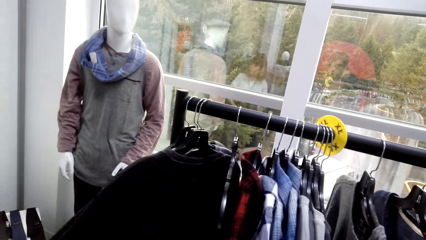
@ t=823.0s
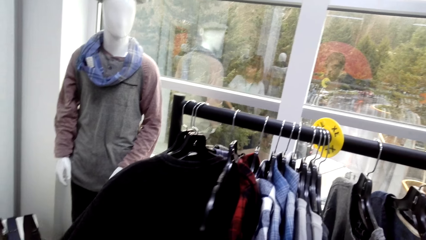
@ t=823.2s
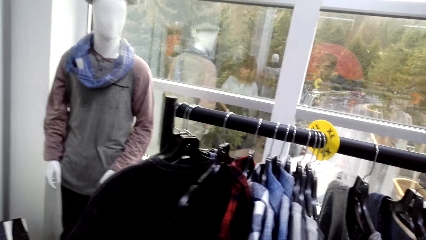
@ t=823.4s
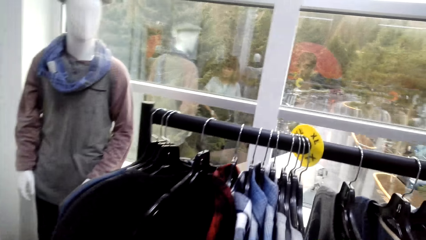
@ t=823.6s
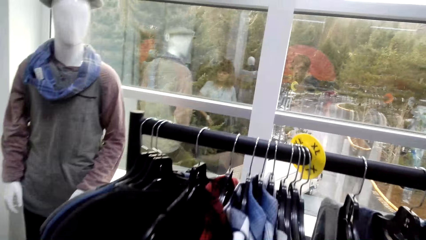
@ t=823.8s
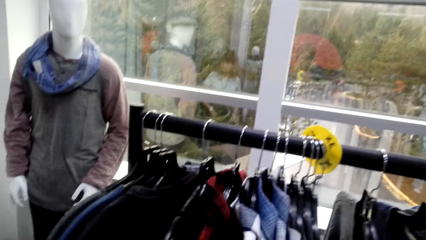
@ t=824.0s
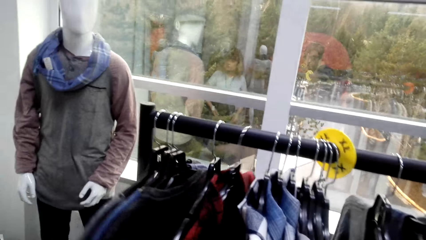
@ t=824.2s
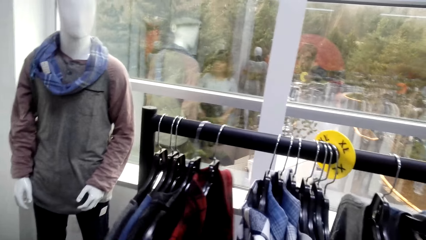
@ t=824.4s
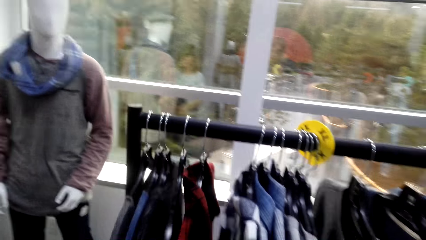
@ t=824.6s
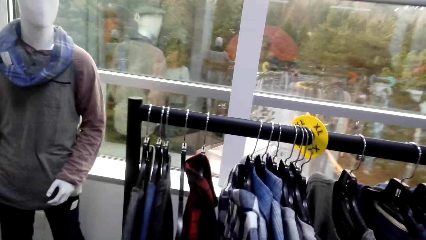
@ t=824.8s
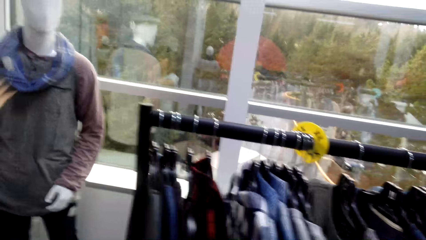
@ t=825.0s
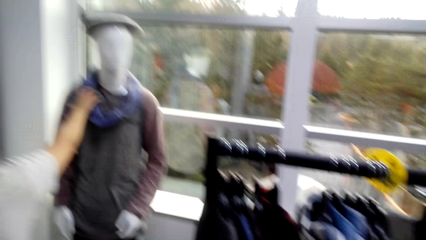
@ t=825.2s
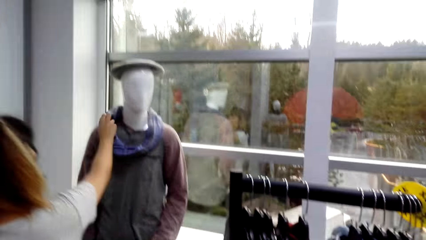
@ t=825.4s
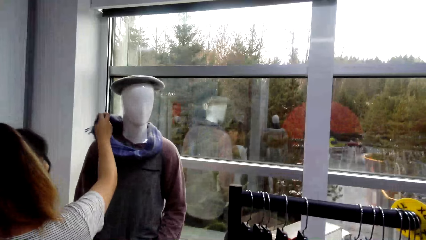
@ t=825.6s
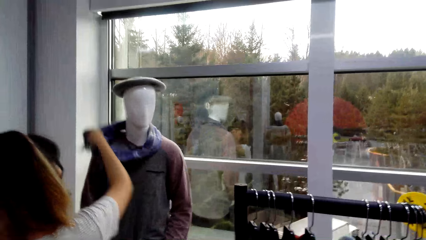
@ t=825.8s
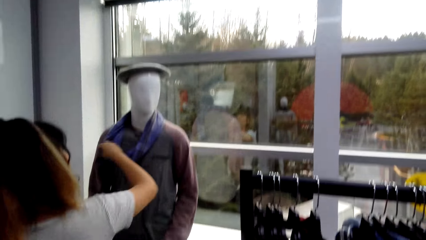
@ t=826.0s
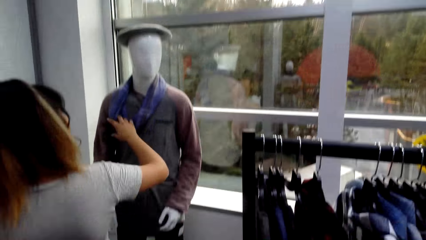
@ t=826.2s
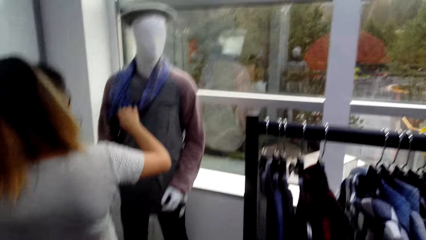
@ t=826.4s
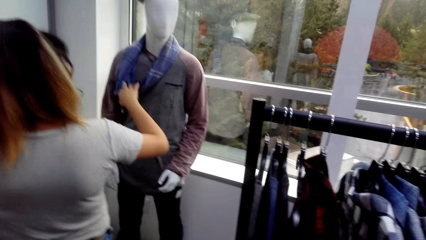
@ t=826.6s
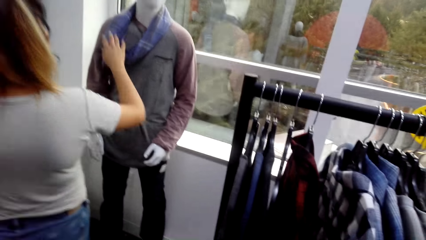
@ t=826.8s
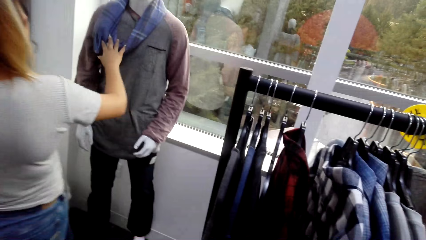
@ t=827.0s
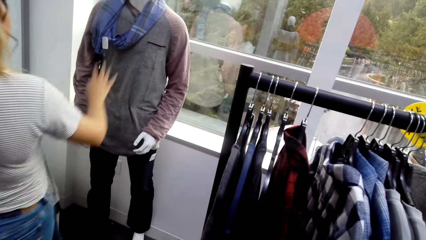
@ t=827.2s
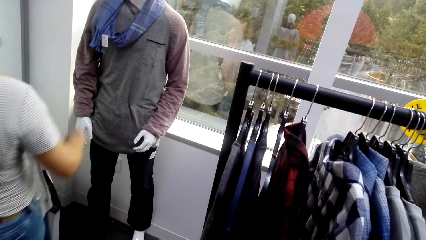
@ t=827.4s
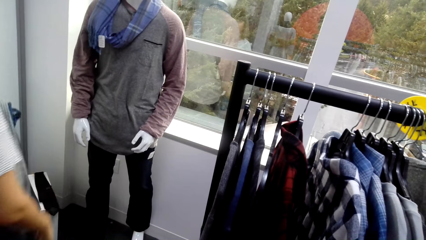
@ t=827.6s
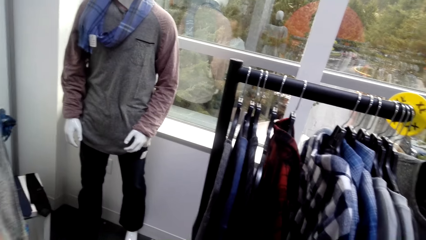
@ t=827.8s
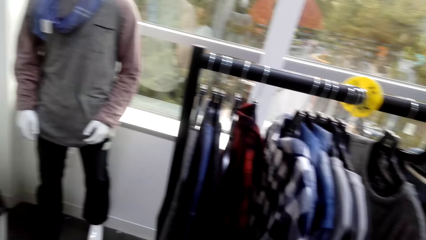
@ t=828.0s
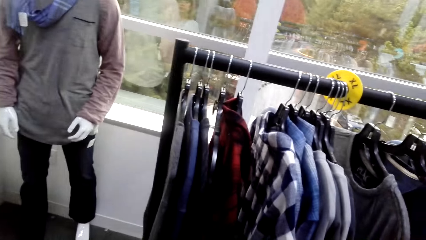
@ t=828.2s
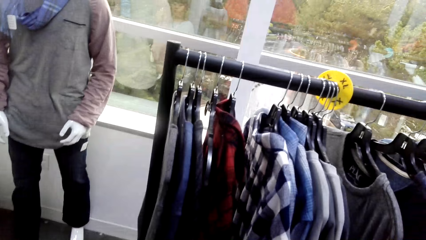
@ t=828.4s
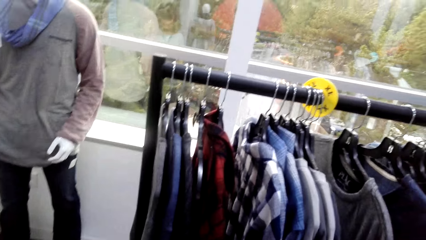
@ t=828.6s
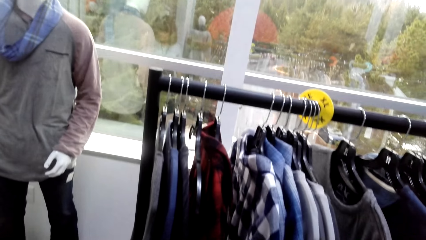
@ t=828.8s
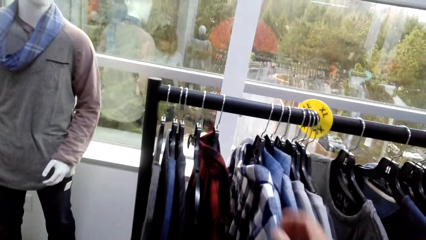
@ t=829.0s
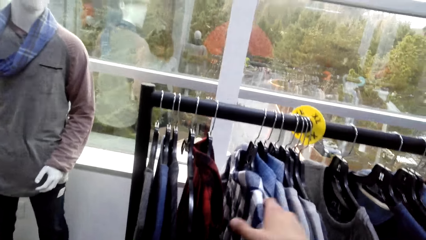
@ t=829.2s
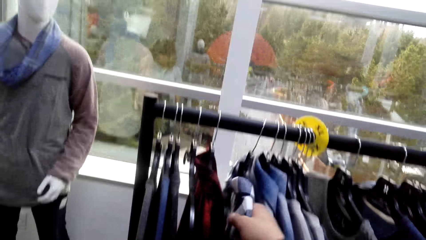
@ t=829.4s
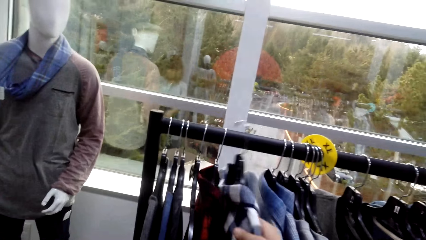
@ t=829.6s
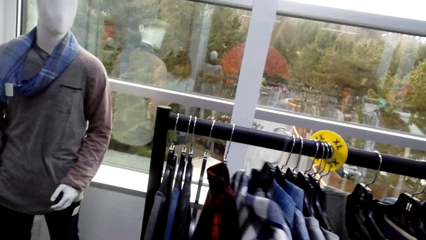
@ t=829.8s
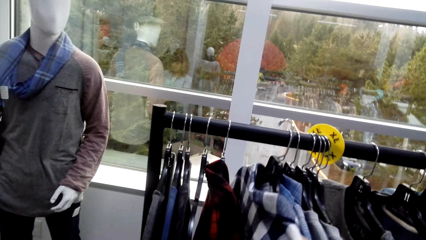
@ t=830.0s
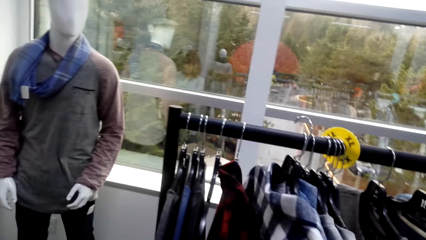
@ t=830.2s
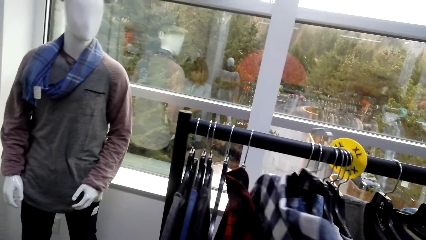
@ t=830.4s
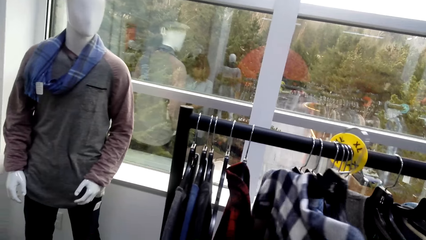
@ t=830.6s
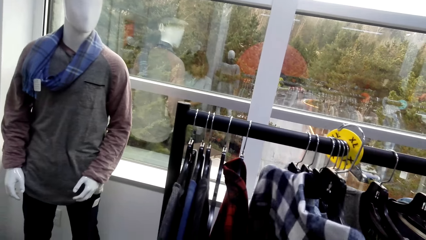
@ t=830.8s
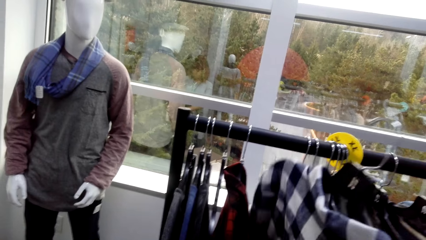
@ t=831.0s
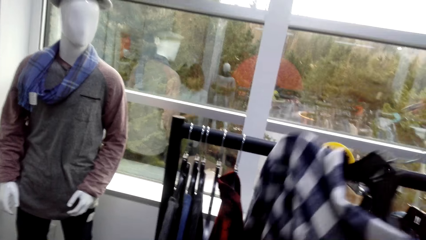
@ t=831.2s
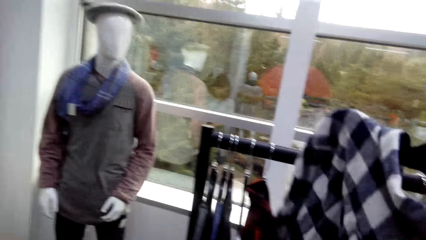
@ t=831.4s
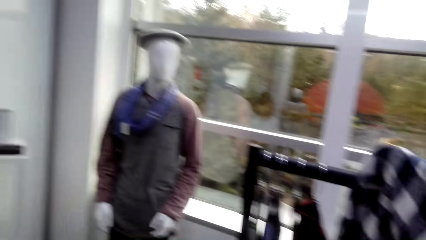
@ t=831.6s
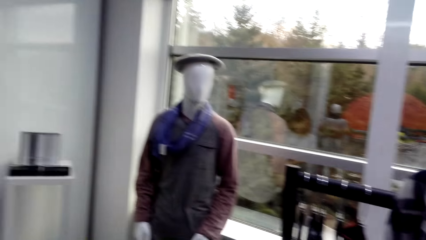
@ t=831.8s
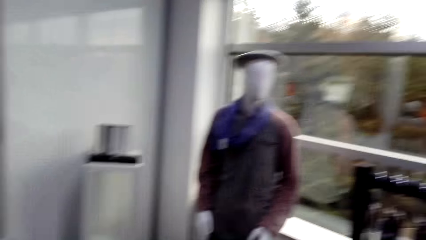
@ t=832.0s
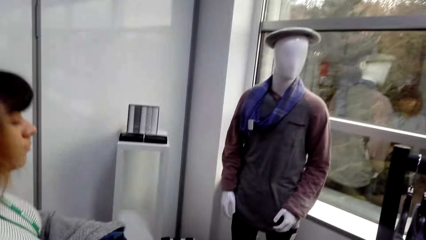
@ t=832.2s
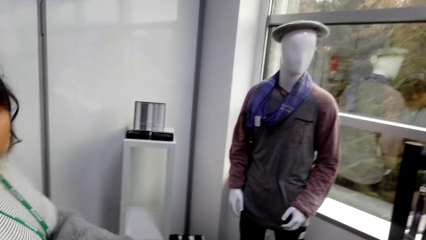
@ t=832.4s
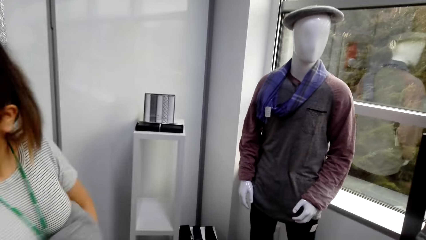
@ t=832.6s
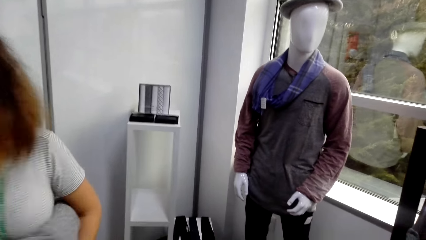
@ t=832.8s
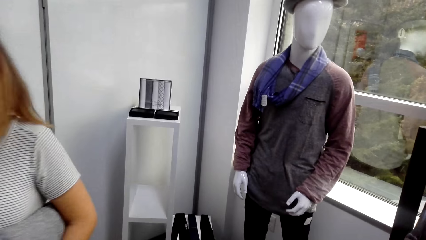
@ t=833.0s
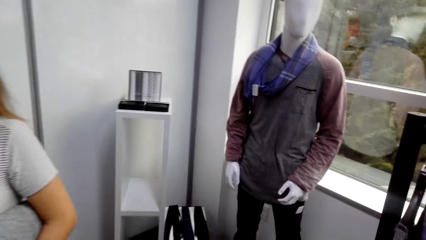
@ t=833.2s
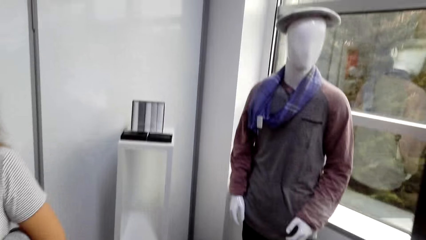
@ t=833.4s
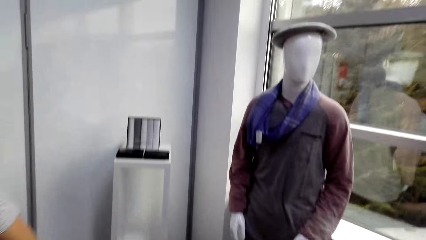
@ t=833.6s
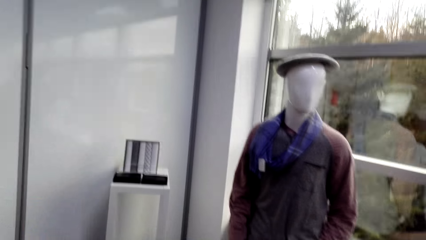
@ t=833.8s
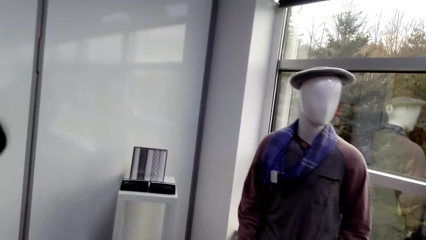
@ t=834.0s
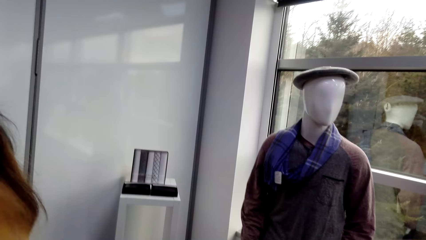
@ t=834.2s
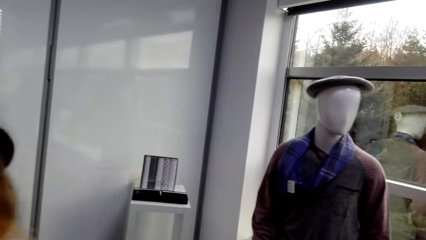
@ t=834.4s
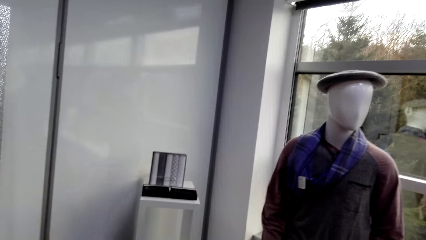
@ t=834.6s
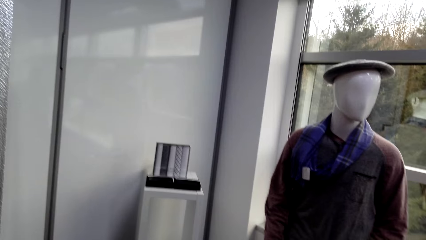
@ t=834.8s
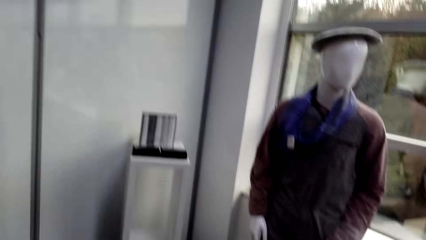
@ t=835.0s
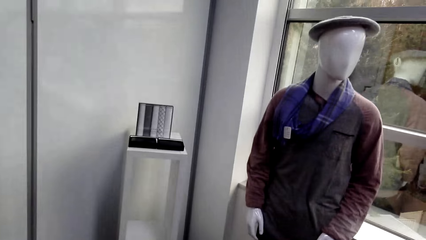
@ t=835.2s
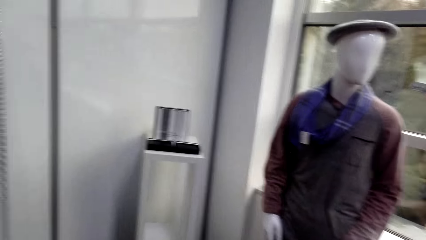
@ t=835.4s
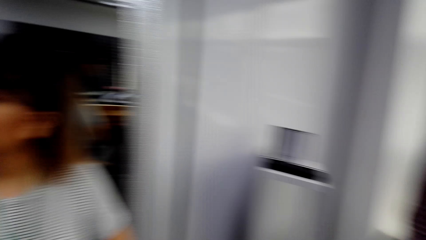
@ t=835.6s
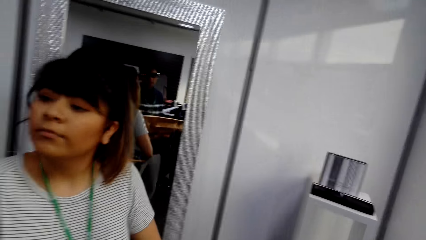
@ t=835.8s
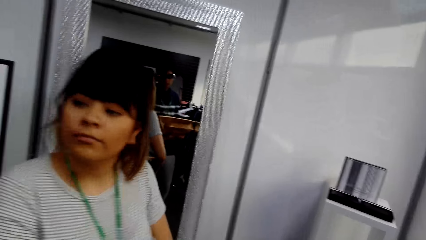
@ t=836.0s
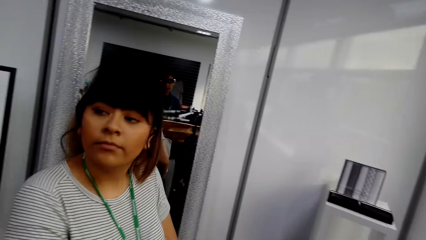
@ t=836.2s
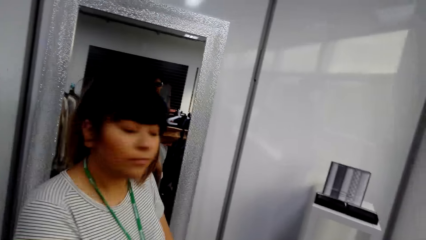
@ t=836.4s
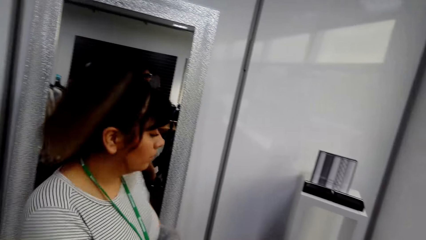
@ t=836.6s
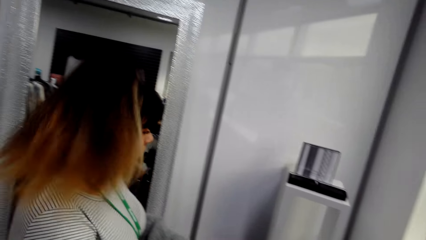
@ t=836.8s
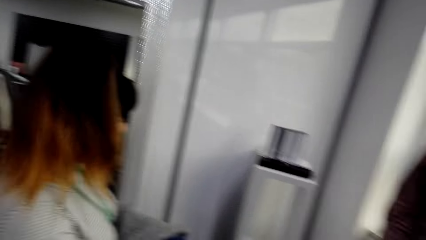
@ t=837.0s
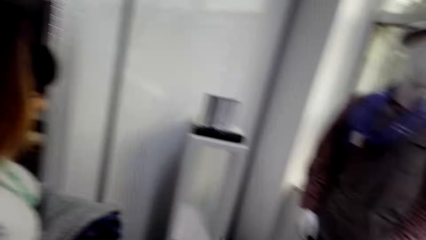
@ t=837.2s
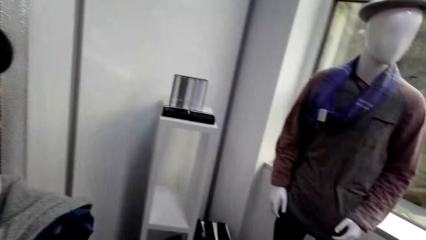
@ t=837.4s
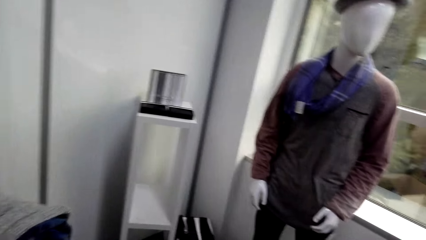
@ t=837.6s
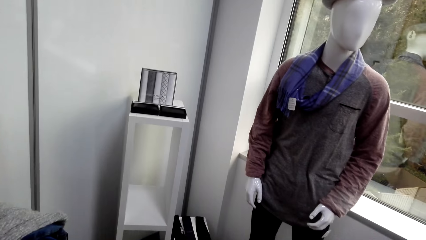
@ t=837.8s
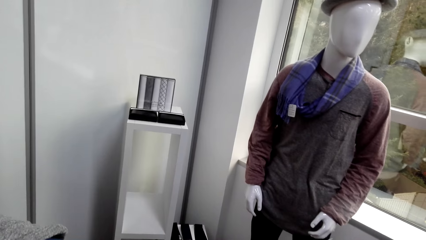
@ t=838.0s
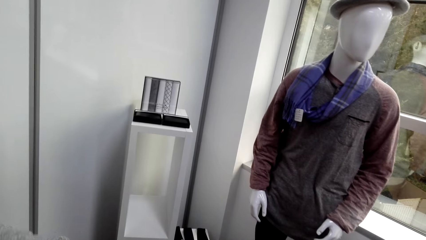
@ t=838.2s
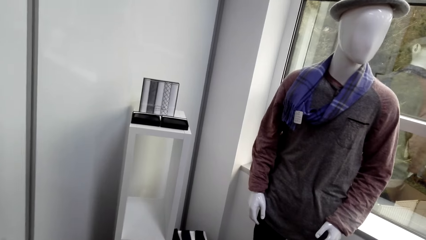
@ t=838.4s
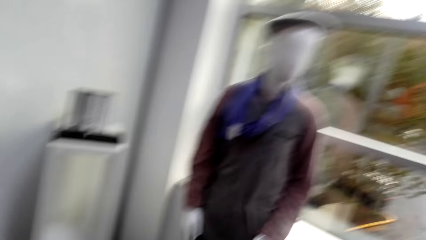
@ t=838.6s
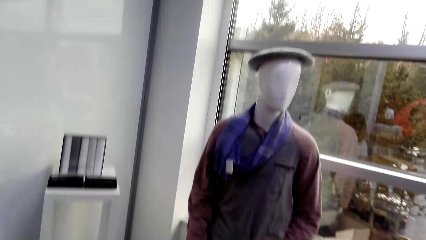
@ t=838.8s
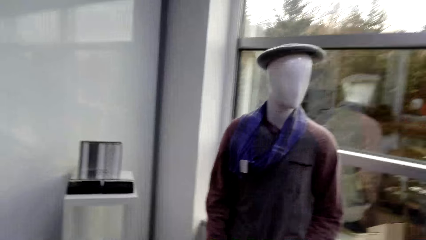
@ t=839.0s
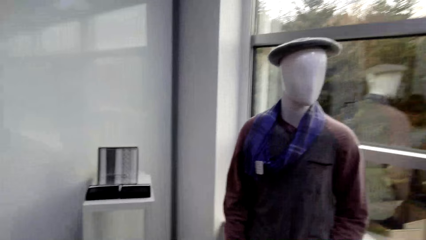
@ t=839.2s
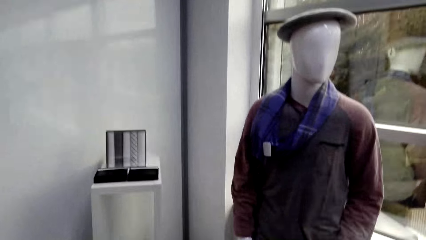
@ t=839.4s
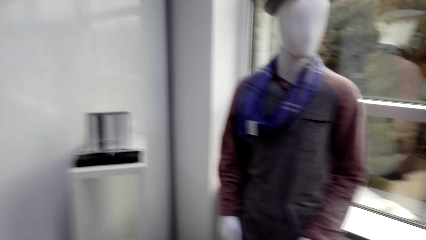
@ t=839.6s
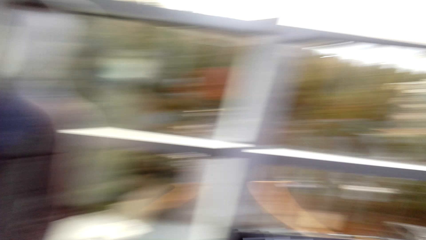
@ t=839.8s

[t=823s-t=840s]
A woman adjusts a scarf. The camera wearer unhangs a shirt. They pull the clothes. The woman looks around in the clothes shop. The camera wearer talks to the woman.
